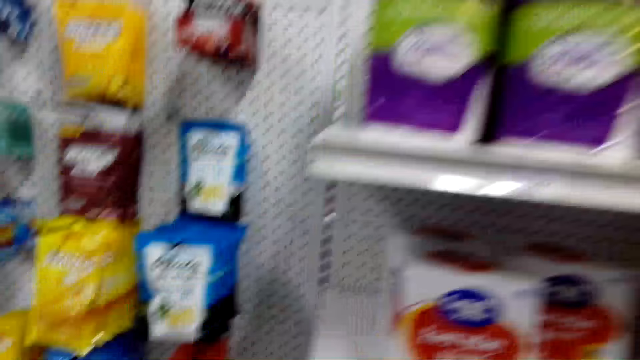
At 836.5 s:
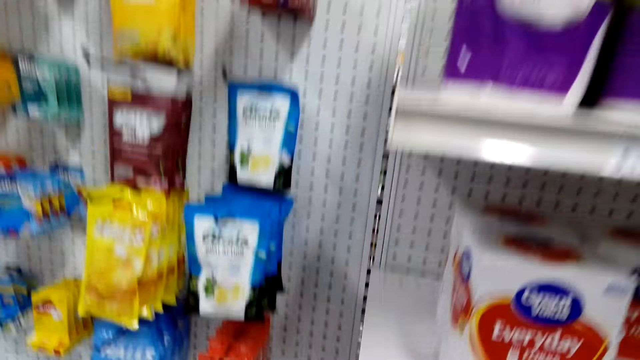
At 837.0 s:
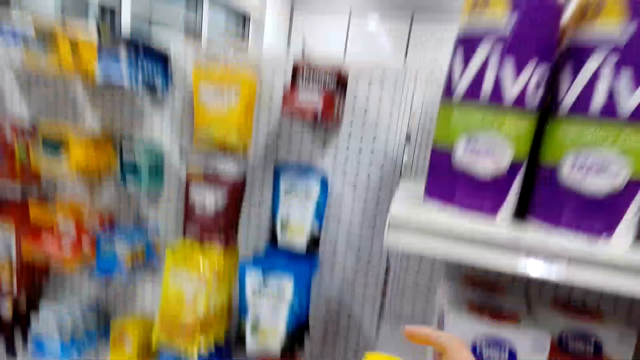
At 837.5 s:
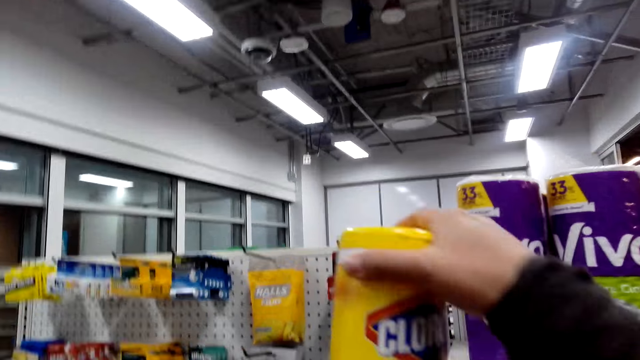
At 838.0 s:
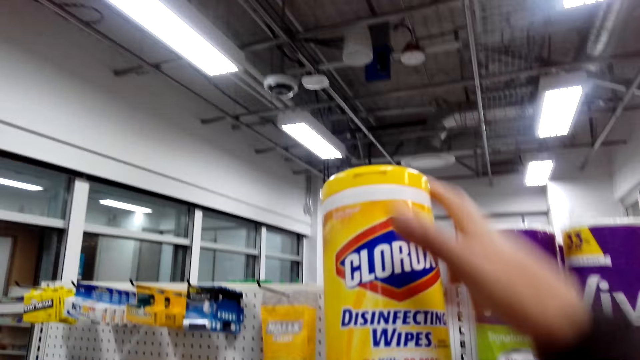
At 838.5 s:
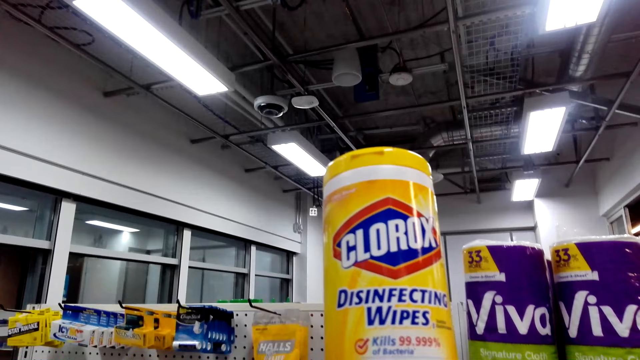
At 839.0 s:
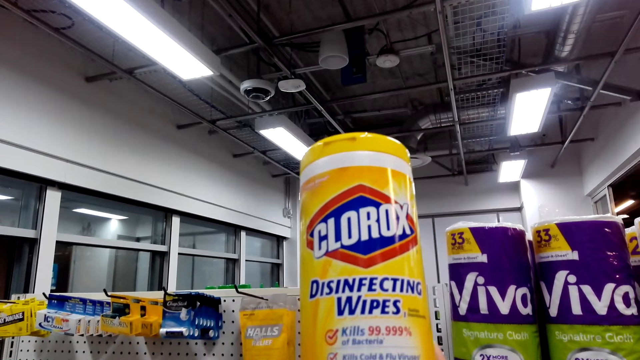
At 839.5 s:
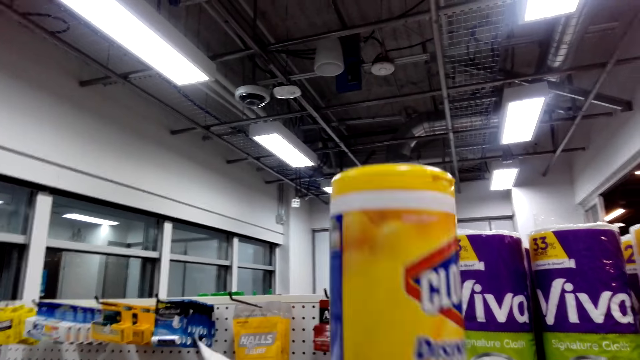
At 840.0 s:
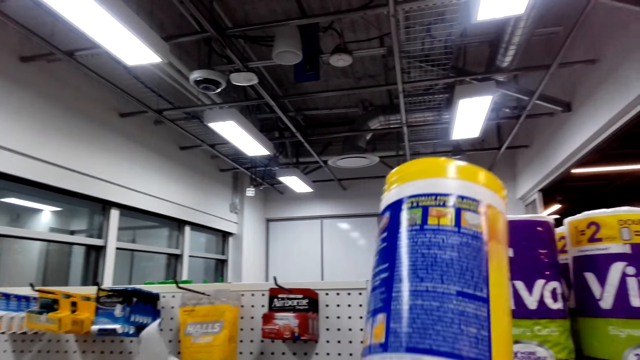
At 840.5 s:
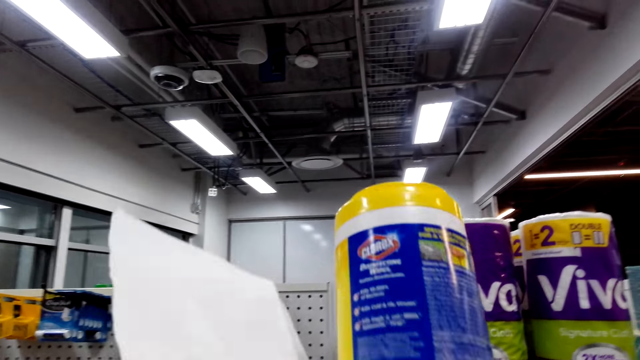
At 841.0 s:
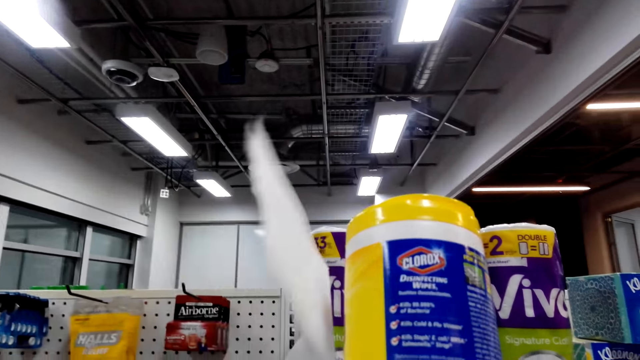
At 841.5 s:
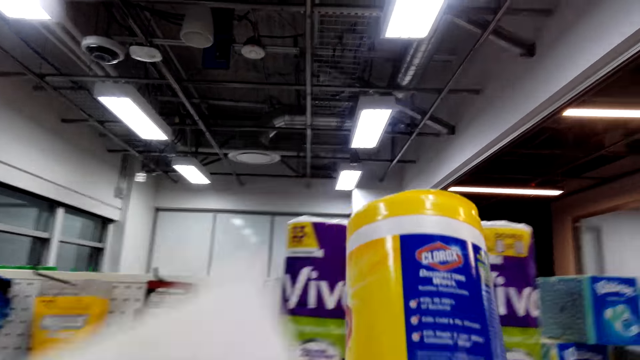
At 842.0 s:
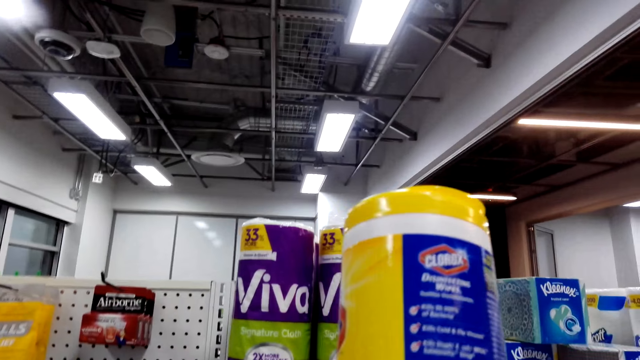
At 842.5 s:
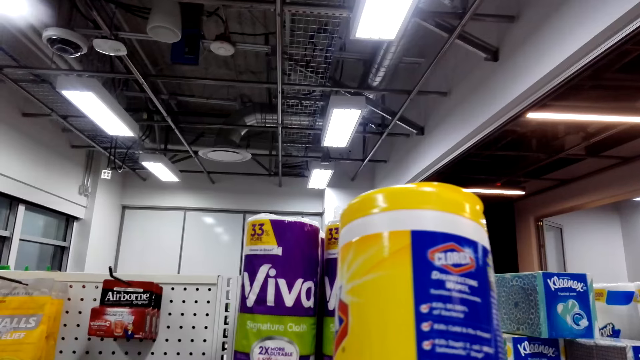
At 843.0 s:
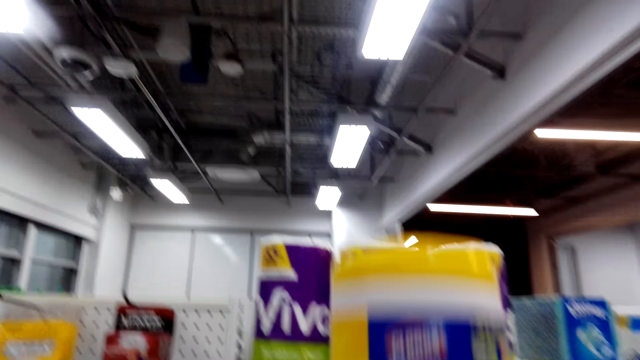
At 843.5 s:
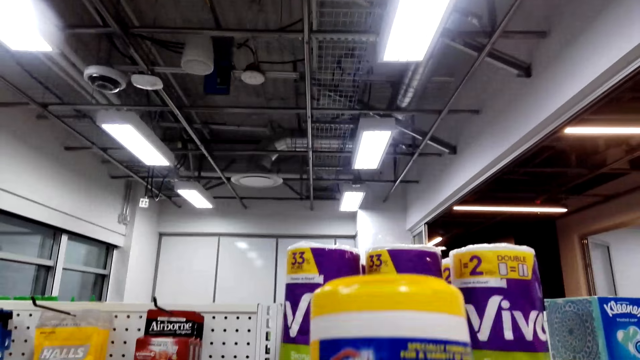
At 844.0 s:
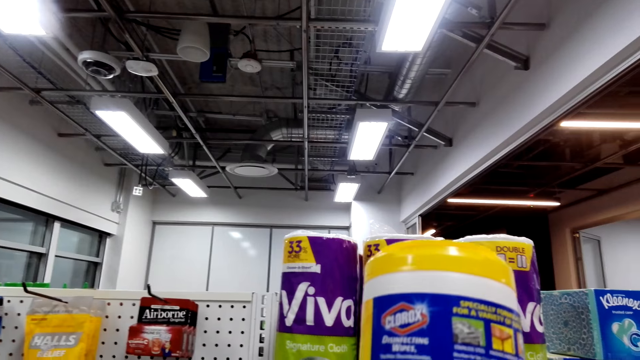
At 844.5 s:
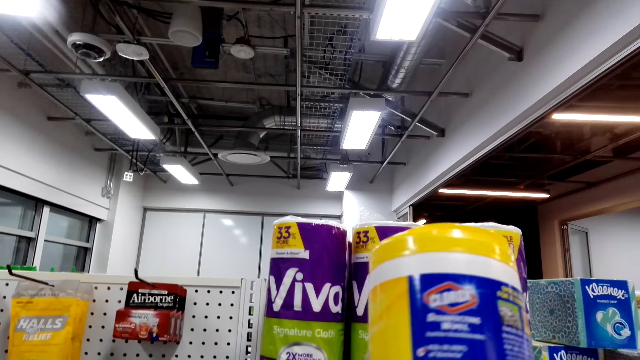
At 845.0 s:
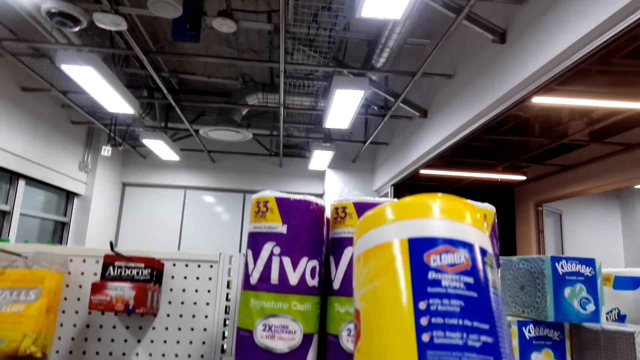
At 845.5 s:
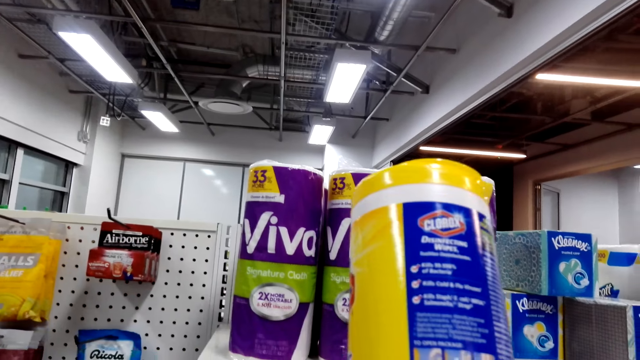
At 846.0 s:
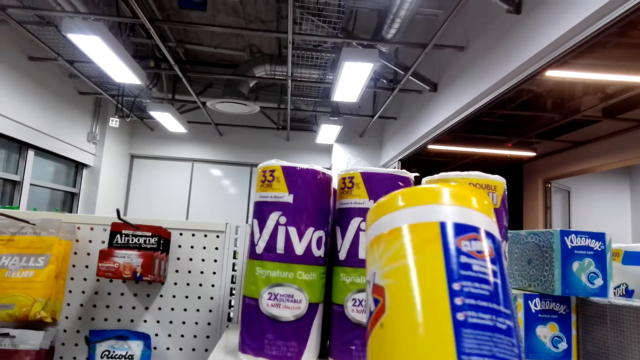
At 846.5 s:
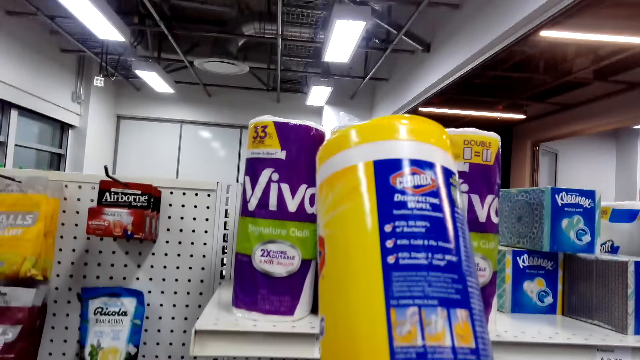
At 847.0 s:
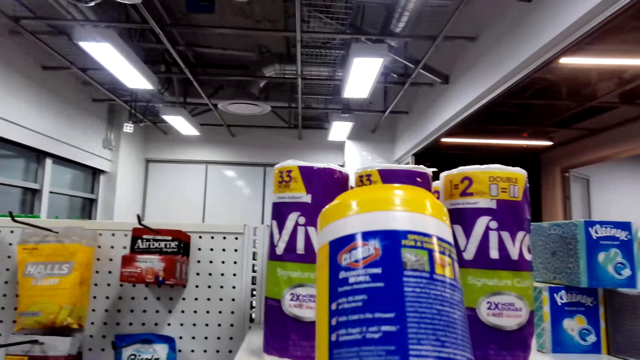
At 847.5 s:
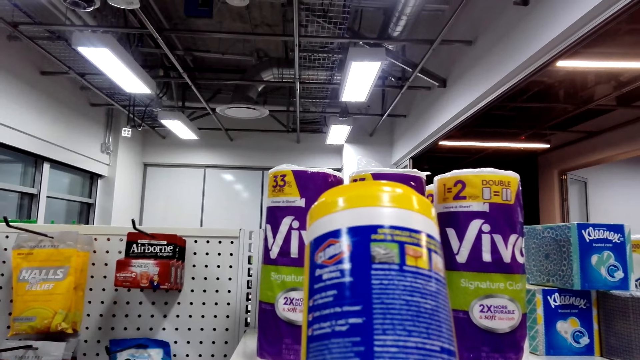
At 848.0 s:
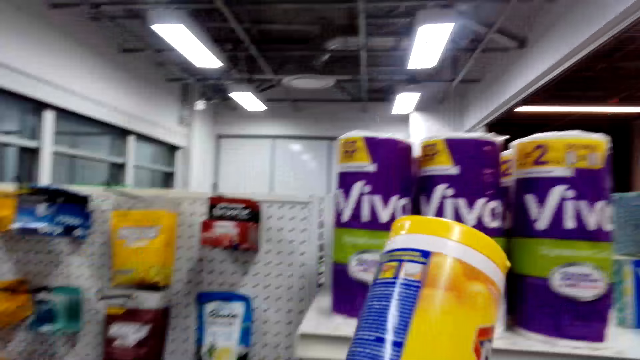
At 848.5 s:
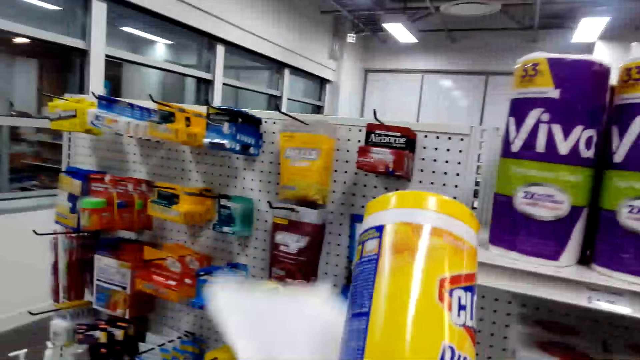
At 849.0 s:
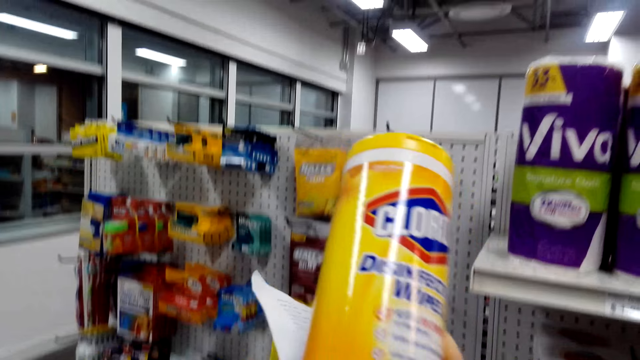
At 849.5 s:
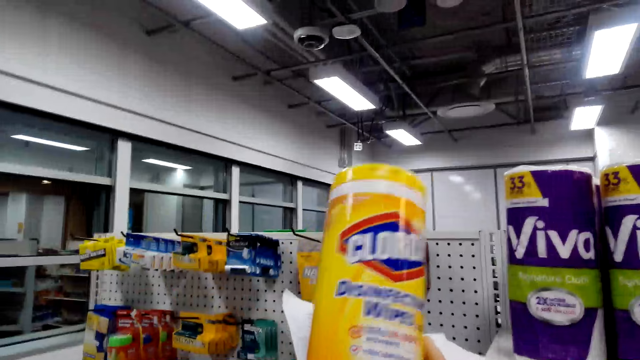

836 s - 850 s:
The camera wearer holds a container of disinfecting wipes in the store. They pick up the Clorox disinfector. They look at the Clorox disinfector. They hold a paper with the left hand. They hold the container of disinfecting wipes in the store.

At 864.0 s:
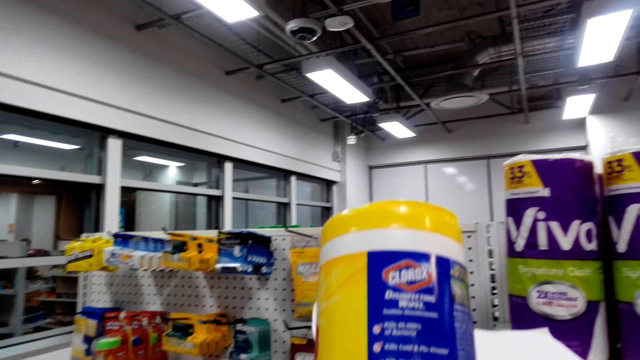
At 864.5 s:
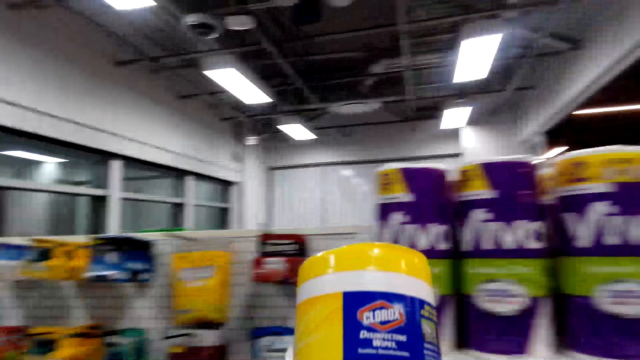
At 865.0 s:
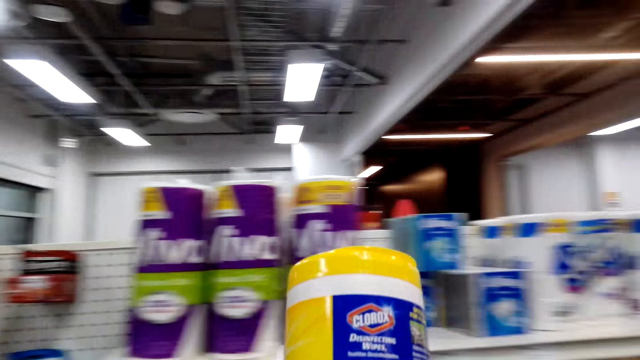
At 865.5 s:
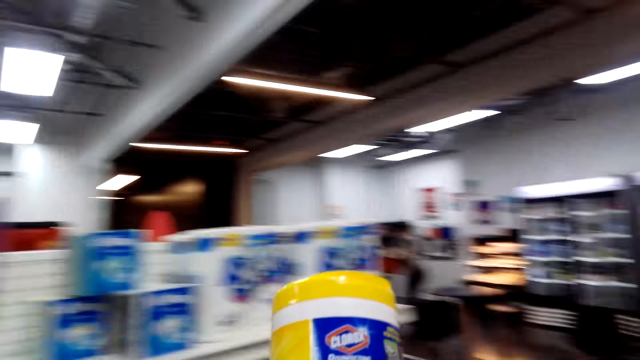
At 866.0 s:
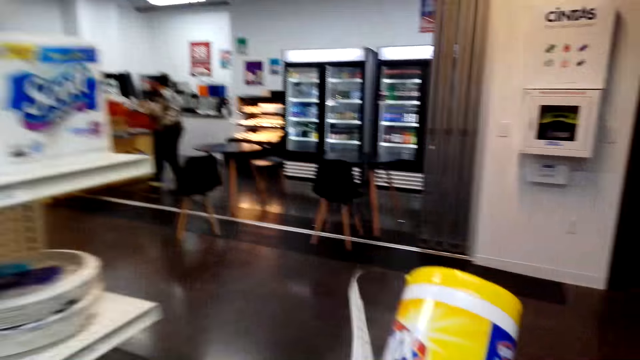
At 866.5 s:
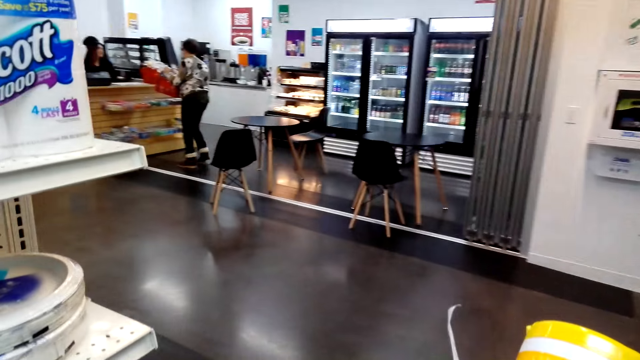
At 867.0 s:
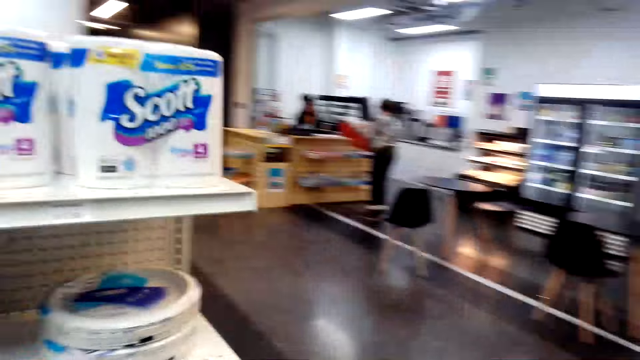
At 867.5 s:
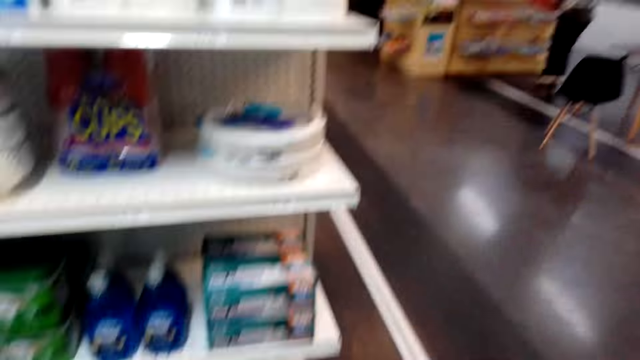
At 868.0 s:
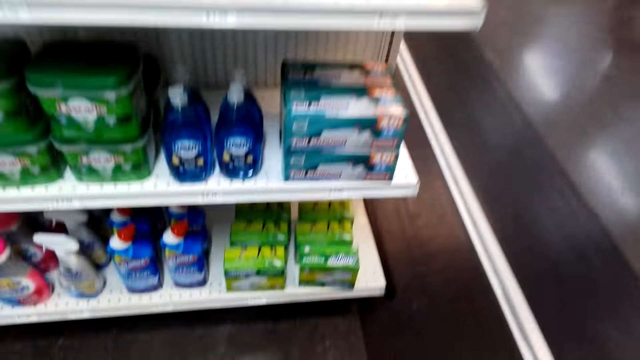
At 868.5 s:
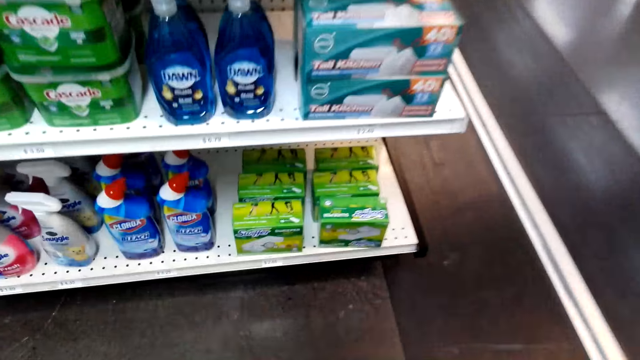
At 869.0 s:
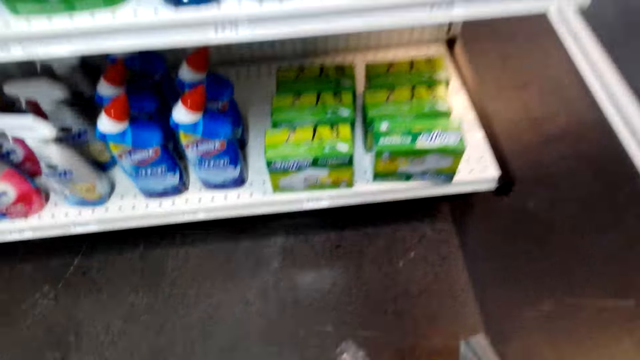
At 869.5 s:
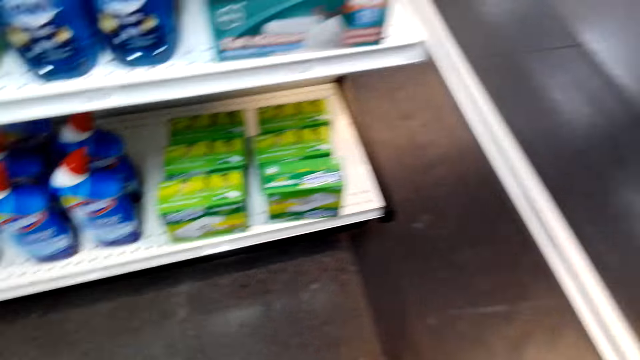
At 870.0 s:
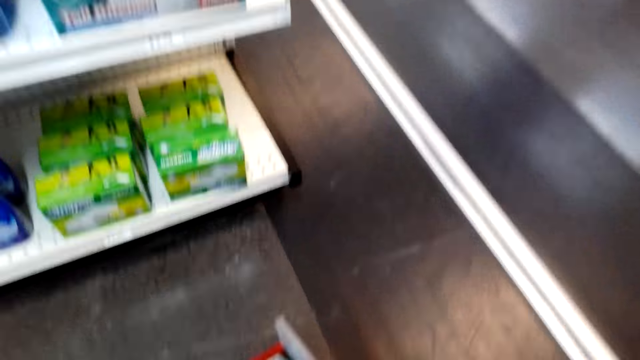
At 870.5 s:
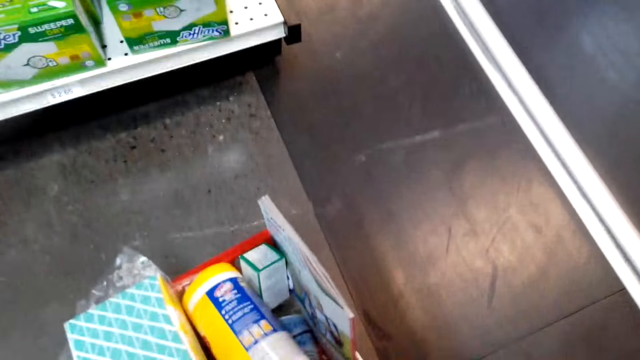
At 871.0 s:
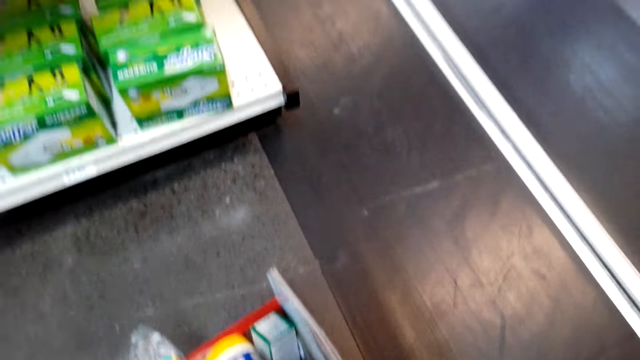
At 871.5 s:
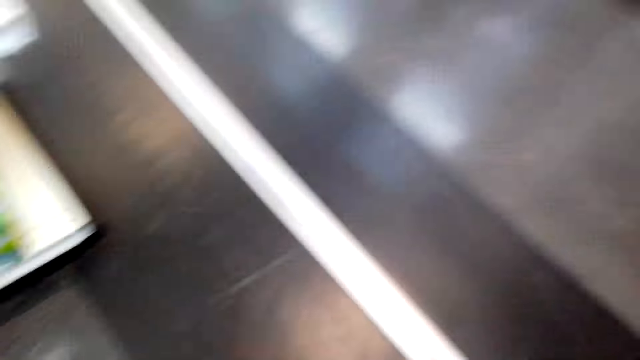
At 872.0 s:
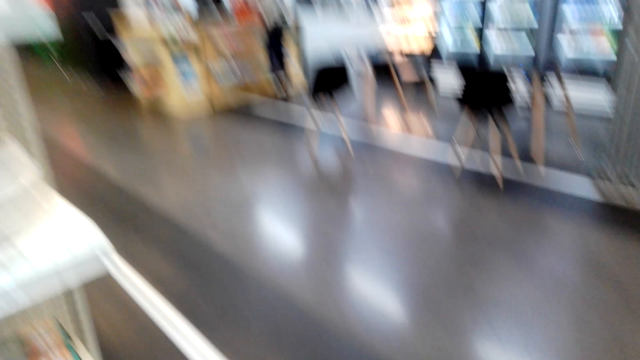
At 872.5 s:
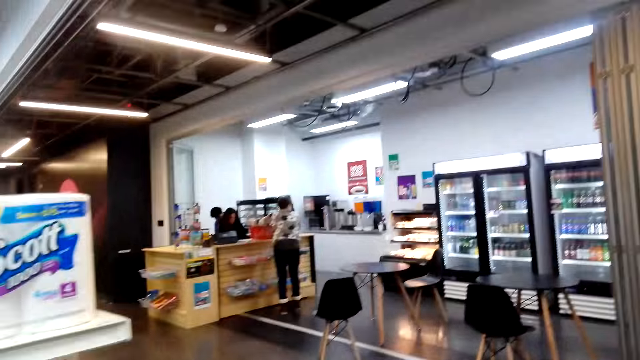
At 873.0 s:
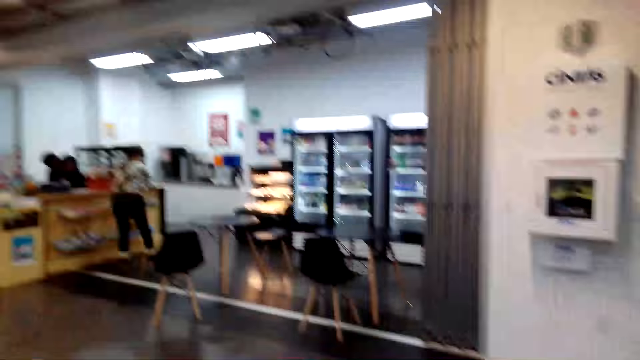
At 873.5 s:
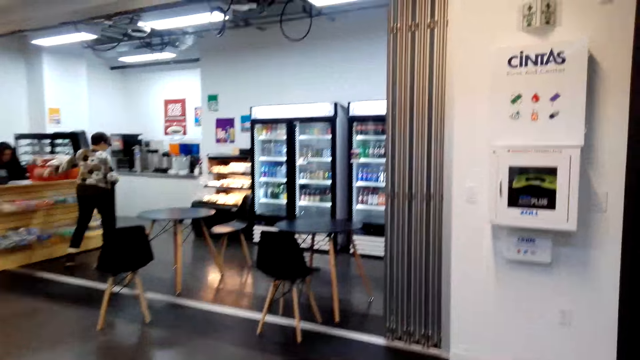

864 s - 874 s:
The camera wearer walks around in the store. They put a container of disinfecting wipes in a shopping basket. They walk around in the store. A lady stands in the store.
